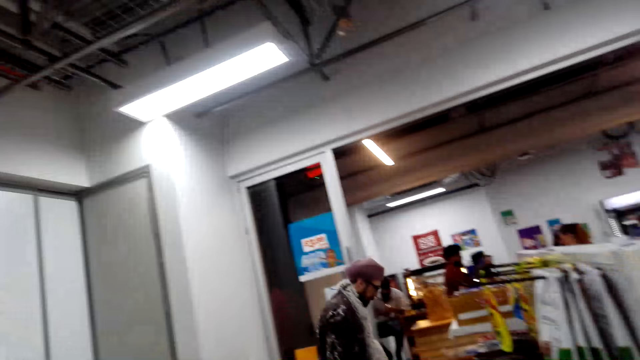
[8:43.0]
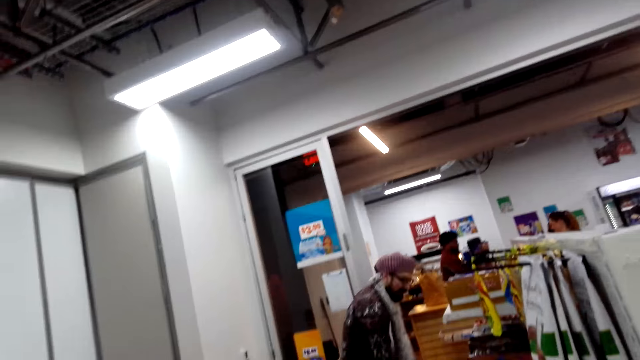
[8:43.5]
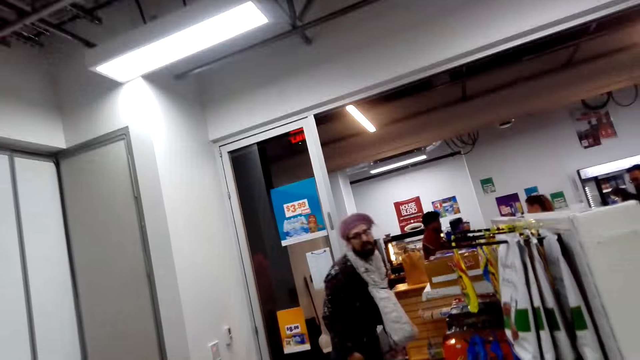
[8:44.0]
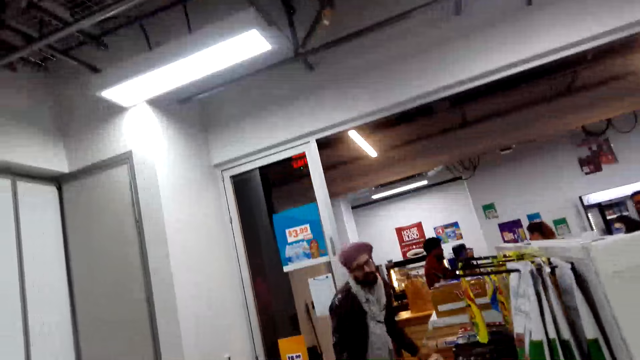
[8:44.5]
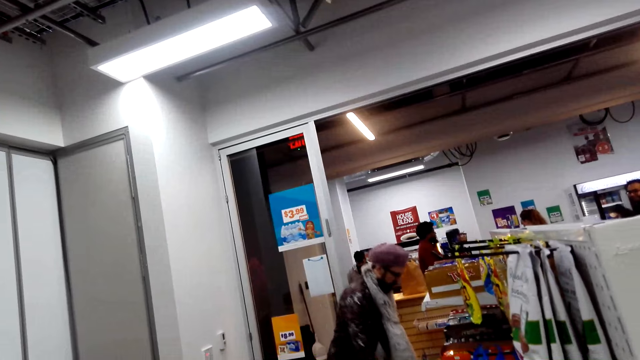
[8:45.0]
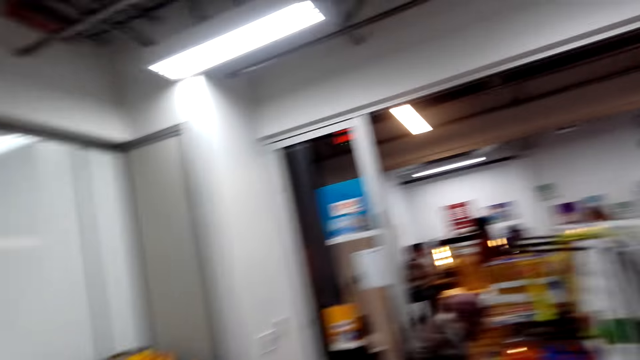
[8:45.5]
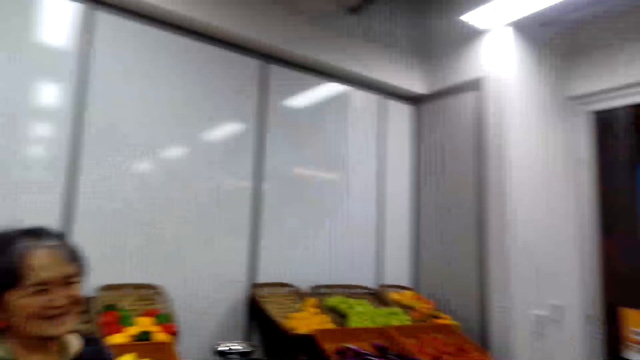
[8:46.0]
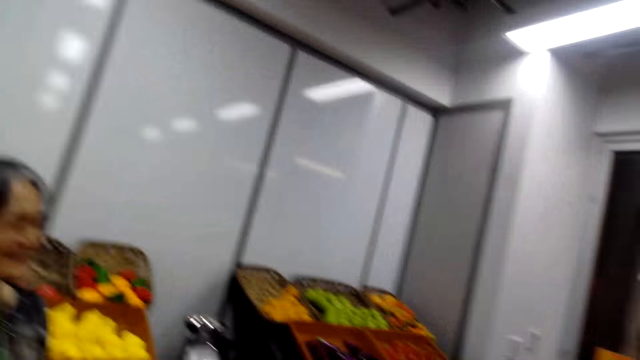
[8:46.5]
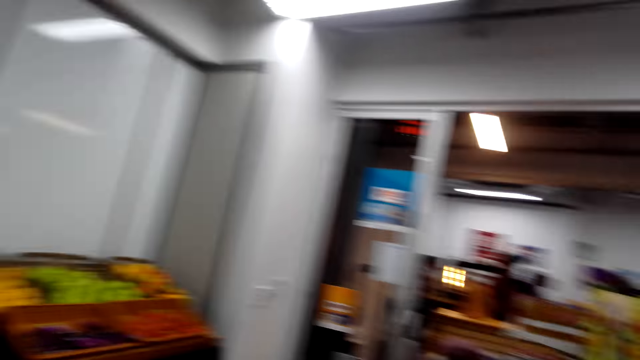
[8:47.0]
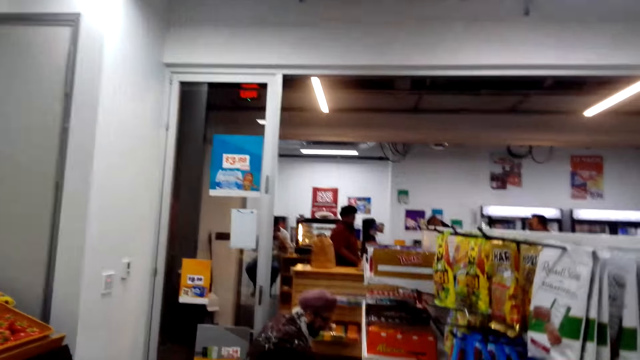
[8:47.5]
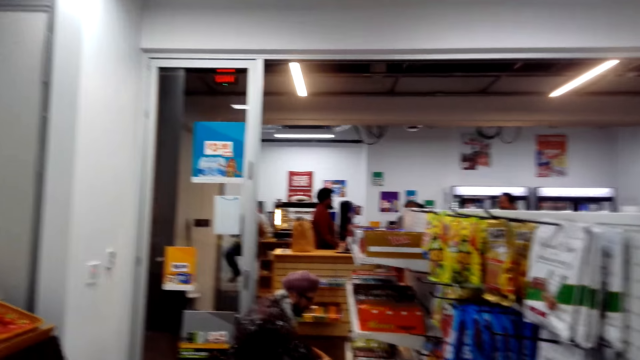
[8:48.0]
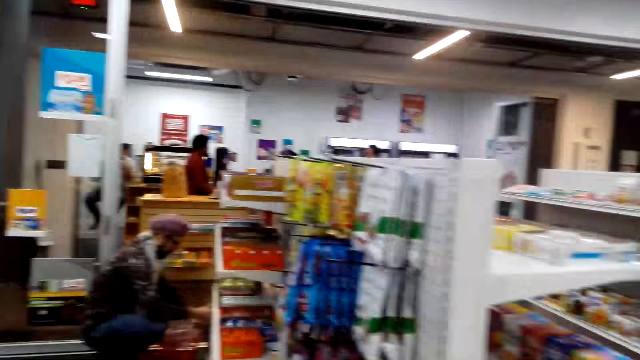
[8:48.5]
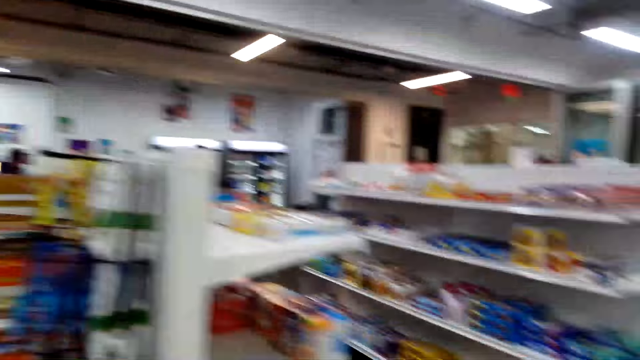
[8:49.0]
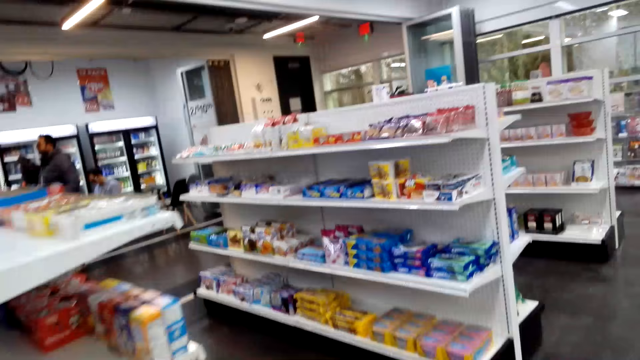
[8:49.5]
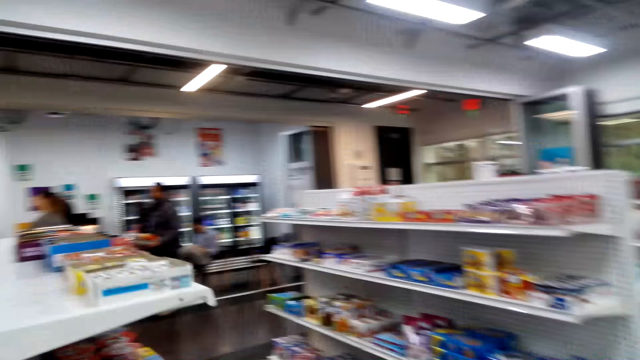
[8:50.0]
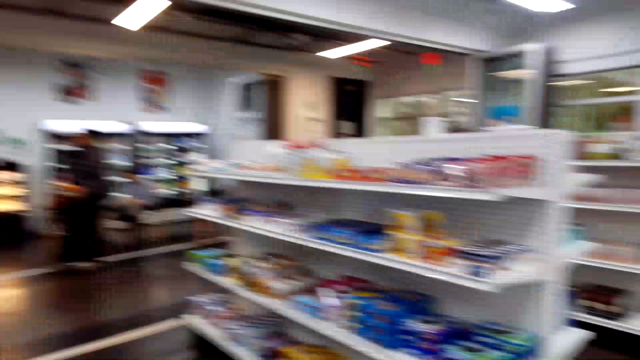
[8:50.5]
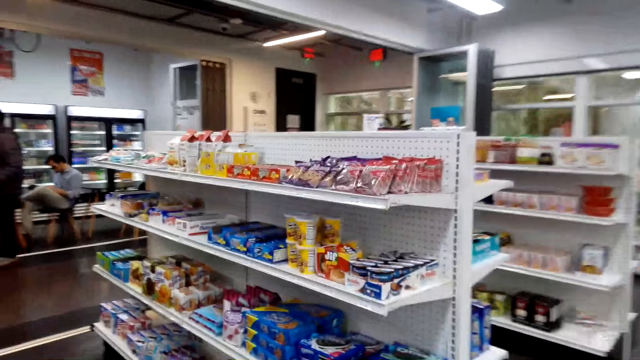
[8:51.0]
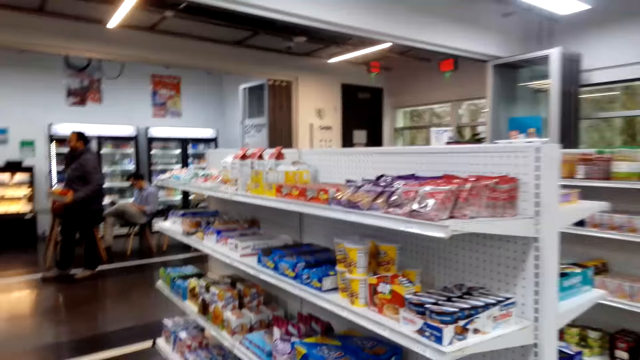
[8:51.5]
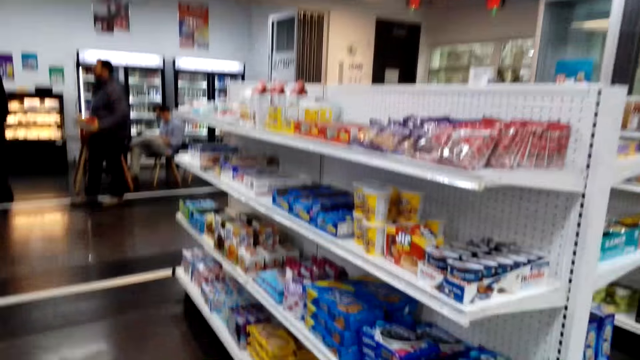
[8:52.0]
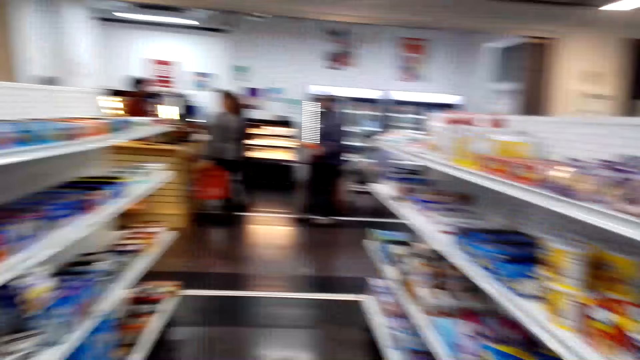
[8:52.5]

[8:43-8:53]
The camera wearer walks around the room.

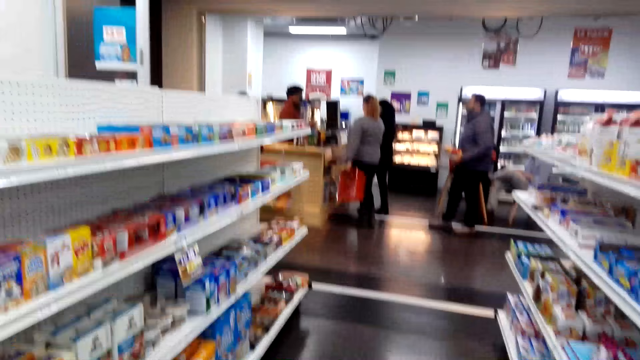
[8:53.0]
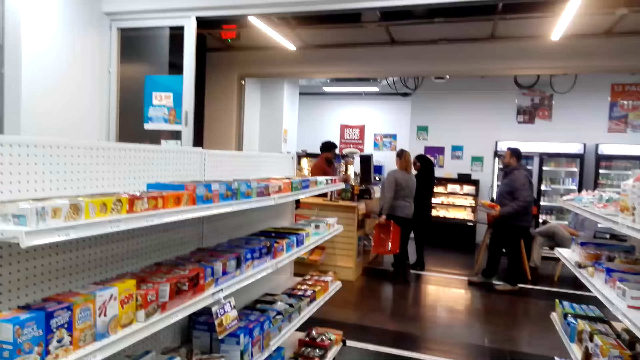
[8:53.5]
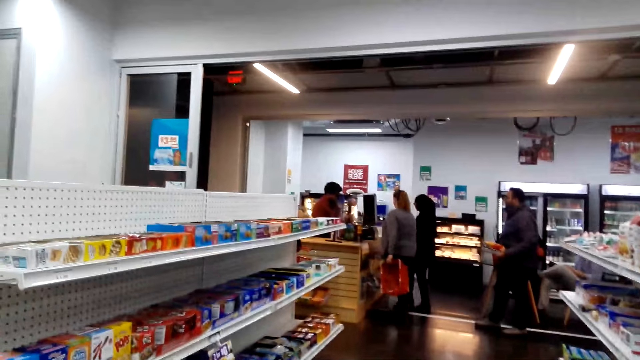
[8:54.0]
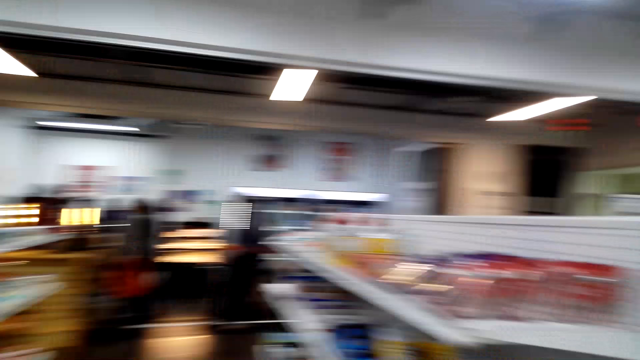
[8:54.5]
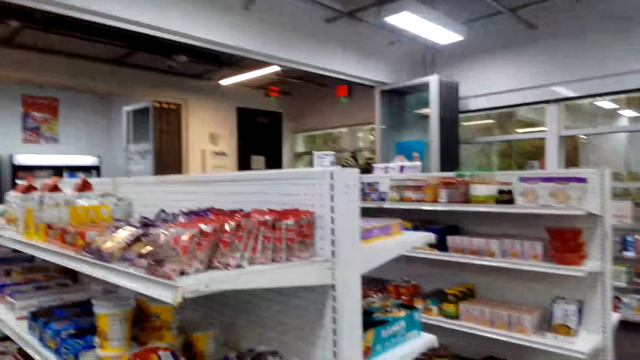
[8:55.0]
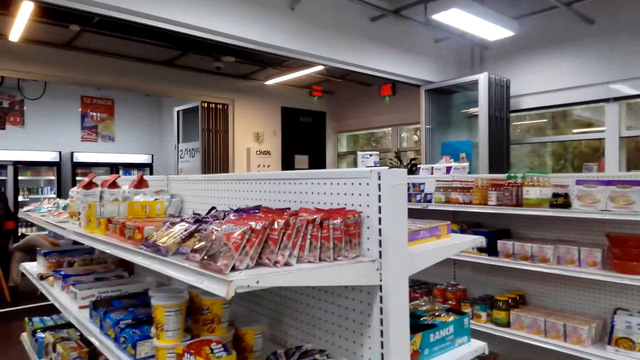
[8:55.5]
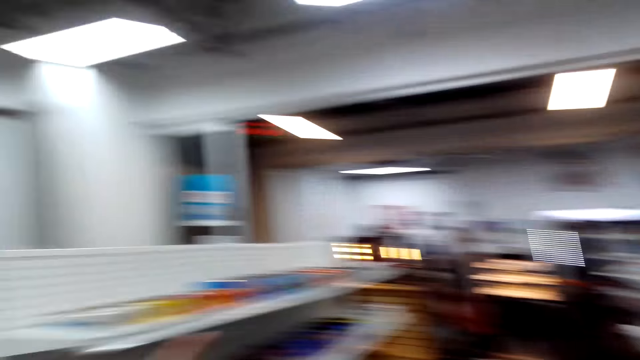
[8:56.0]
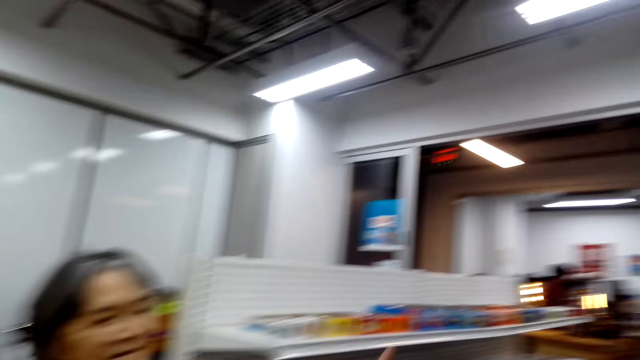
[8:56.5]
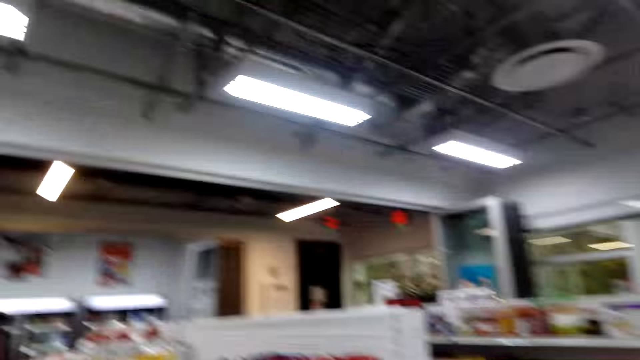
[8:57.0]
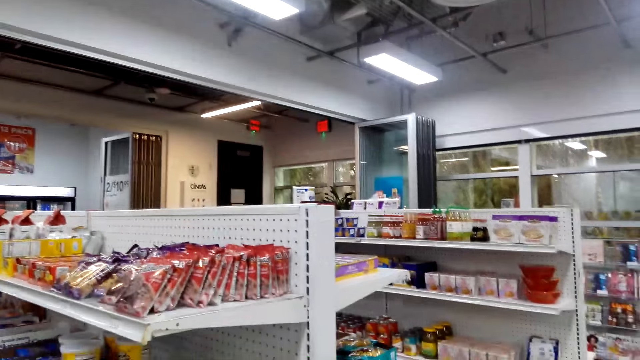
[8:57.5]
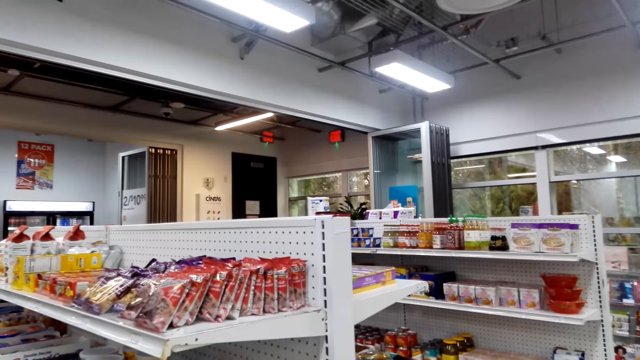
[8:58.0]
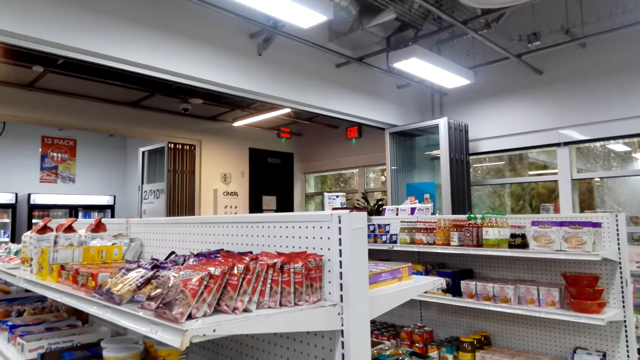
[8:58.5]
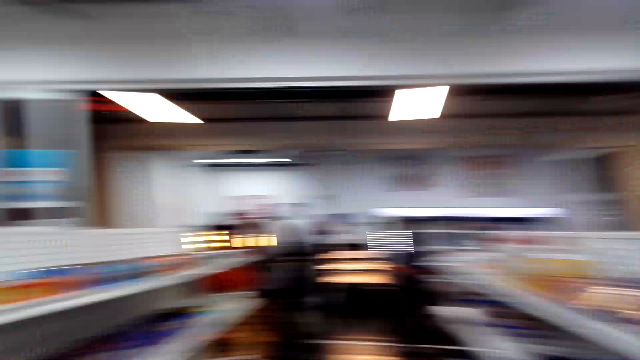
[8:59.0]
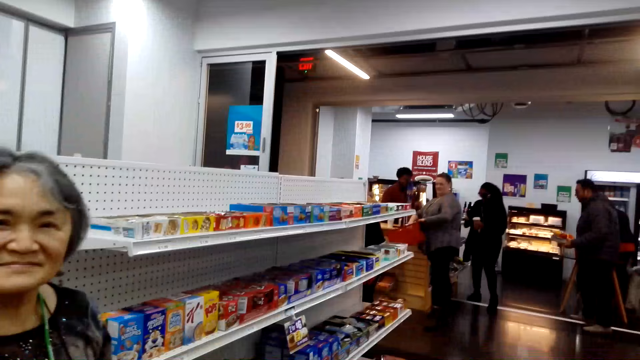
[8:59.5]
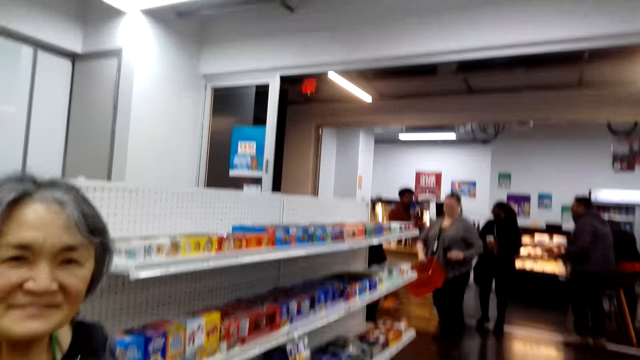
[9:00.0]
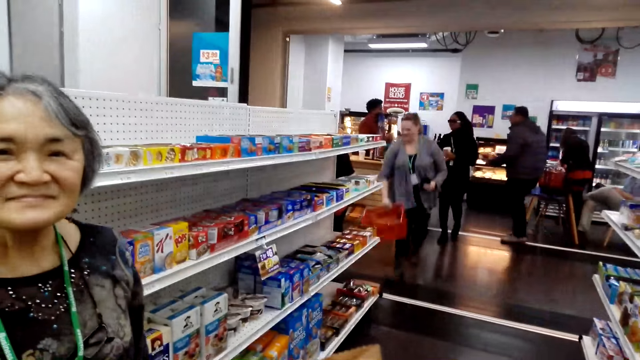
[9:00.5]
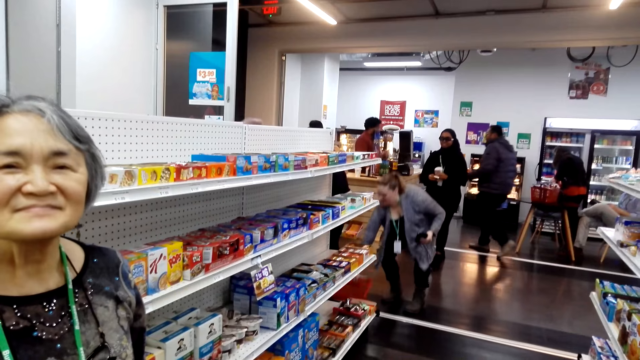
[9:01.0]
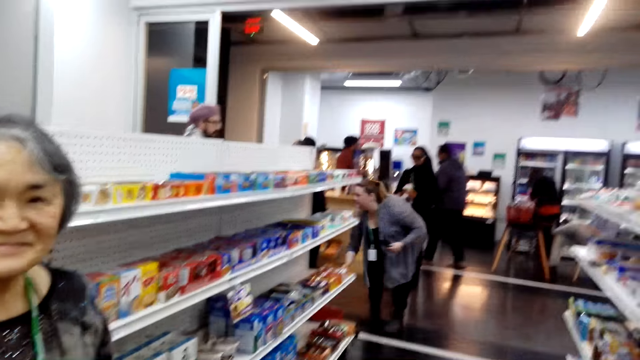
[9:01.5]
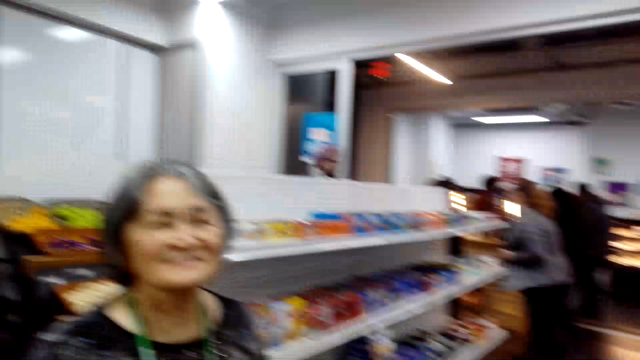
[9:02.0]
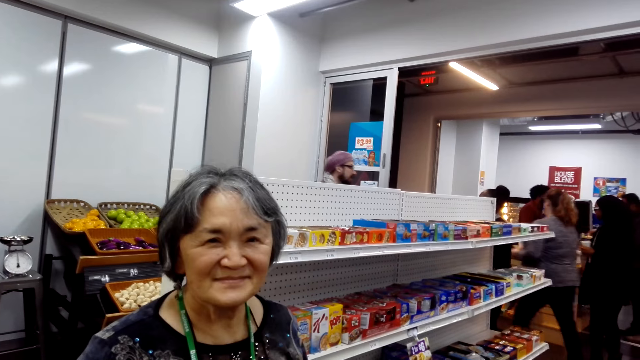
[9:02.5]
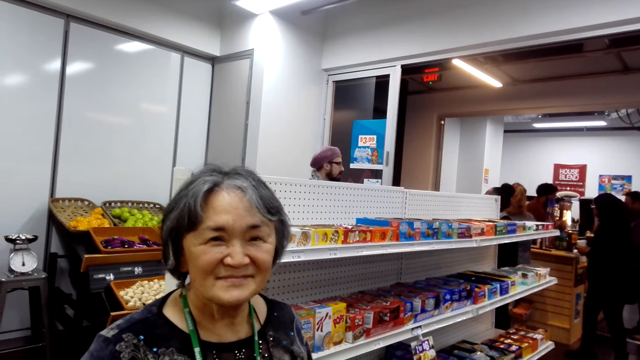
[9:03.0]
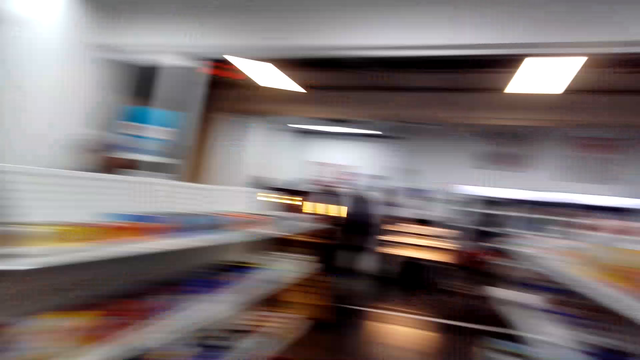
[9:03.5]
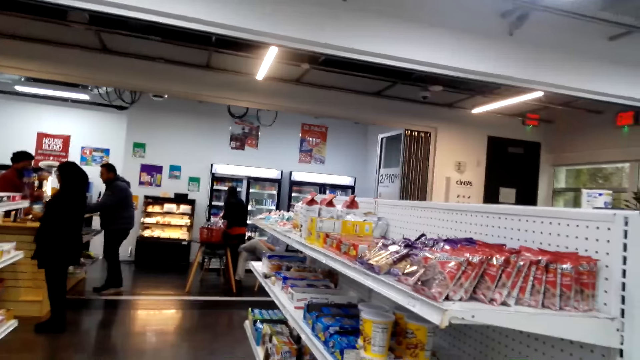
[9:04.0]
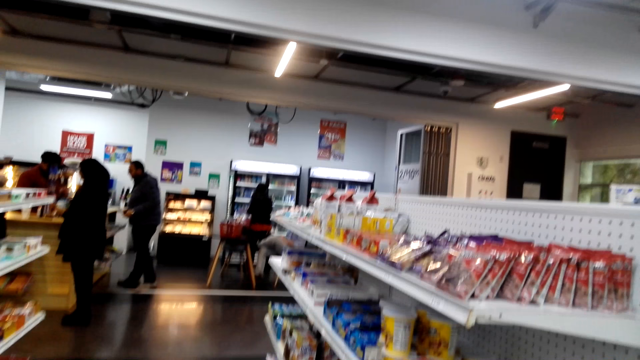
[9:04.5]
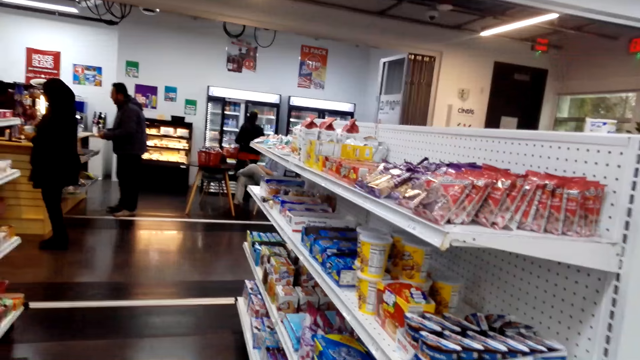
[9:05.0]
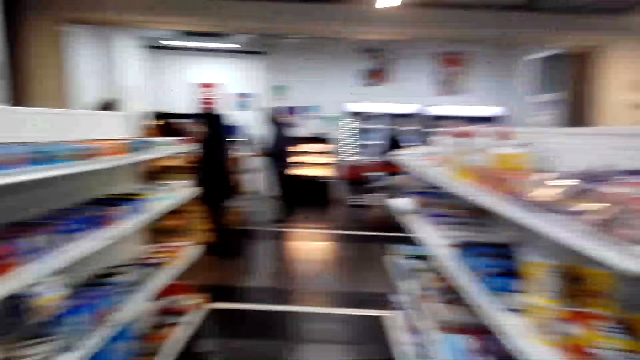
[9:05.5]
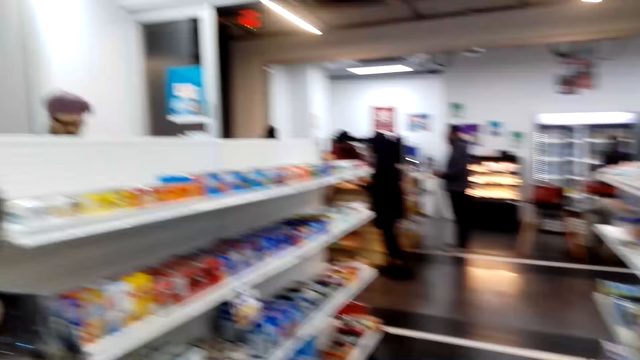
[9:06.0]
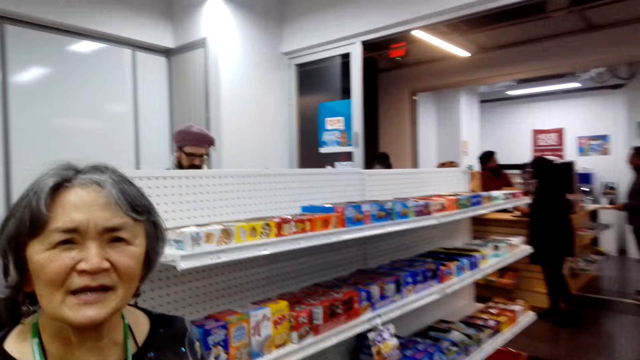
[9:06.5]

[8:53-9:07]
The camera wearer walks in the store. They turn around the room. They dialogue with a woman.
